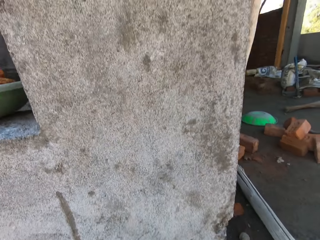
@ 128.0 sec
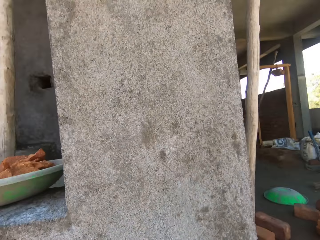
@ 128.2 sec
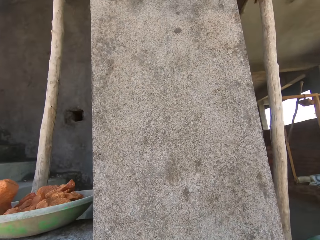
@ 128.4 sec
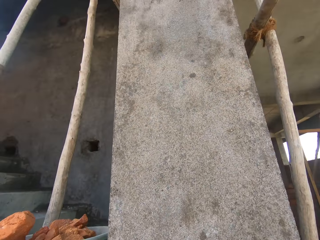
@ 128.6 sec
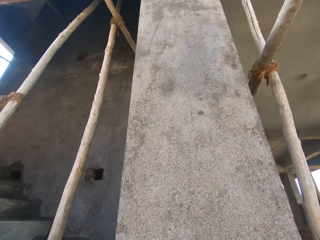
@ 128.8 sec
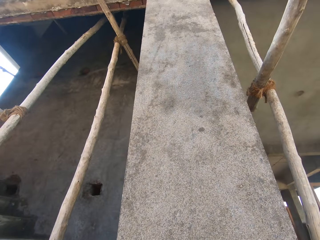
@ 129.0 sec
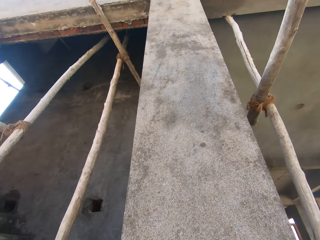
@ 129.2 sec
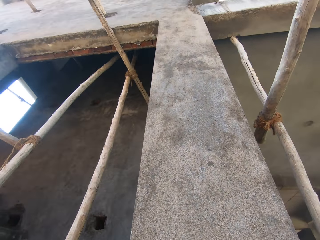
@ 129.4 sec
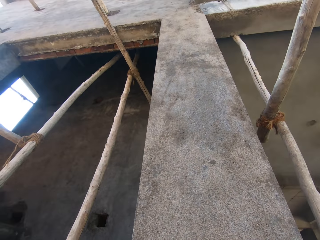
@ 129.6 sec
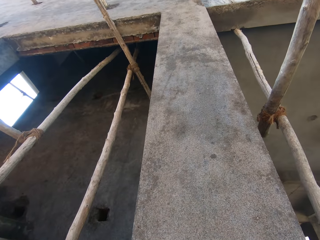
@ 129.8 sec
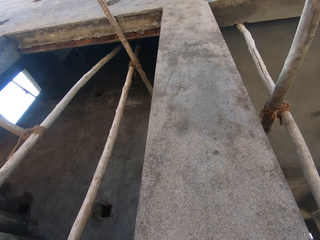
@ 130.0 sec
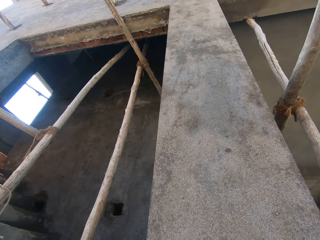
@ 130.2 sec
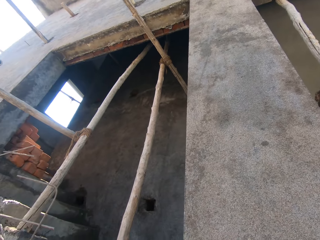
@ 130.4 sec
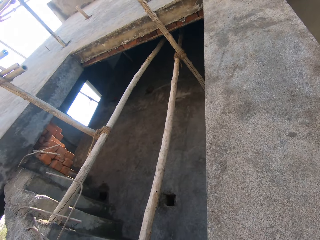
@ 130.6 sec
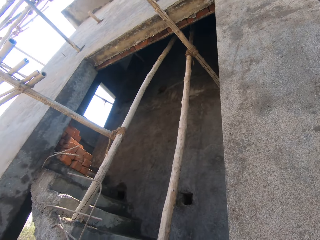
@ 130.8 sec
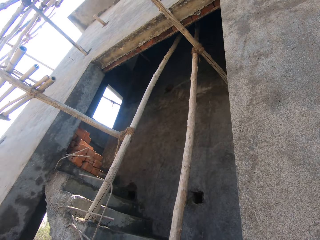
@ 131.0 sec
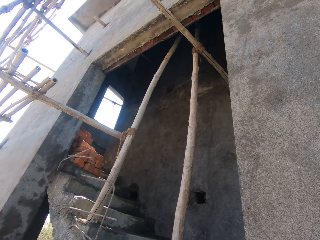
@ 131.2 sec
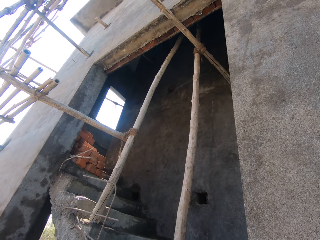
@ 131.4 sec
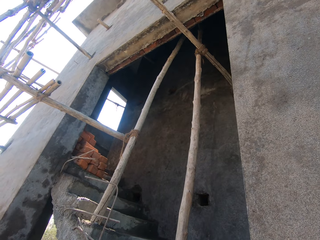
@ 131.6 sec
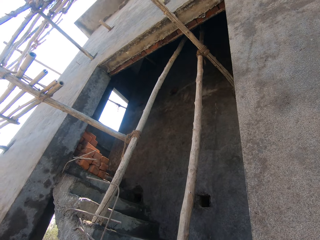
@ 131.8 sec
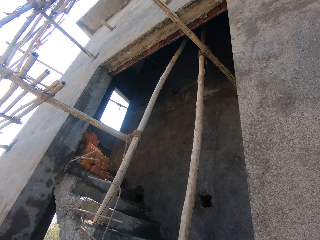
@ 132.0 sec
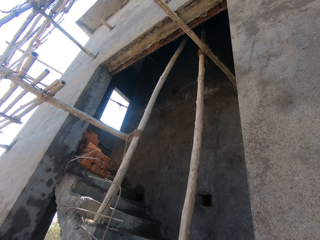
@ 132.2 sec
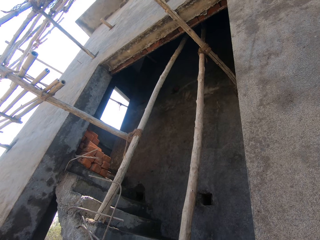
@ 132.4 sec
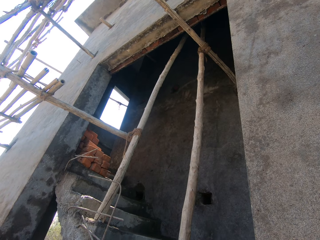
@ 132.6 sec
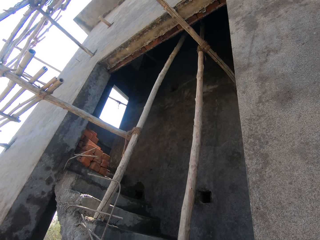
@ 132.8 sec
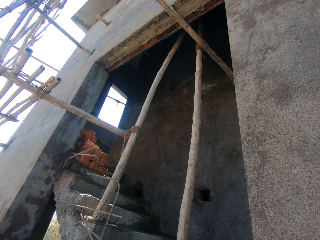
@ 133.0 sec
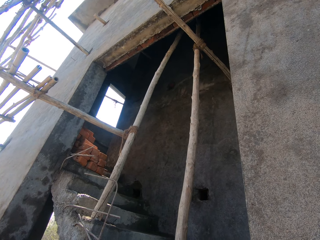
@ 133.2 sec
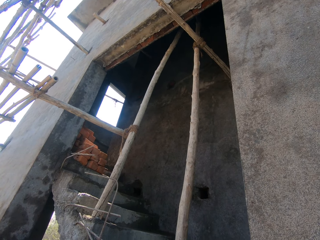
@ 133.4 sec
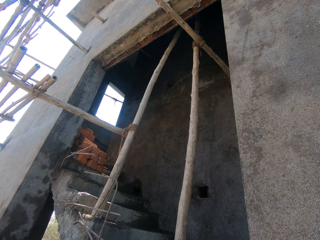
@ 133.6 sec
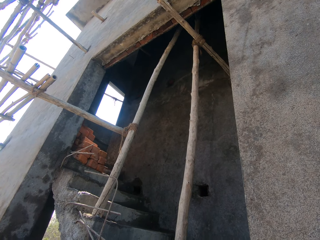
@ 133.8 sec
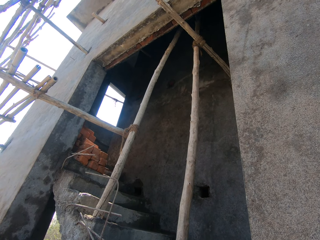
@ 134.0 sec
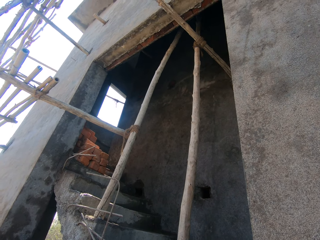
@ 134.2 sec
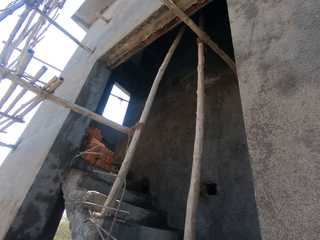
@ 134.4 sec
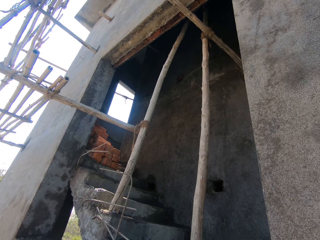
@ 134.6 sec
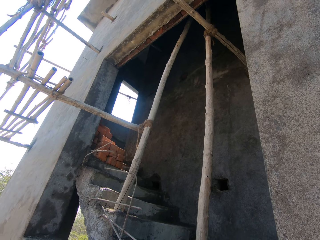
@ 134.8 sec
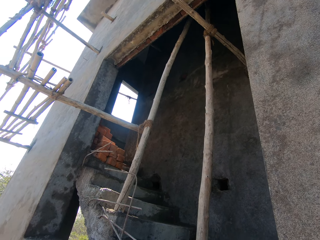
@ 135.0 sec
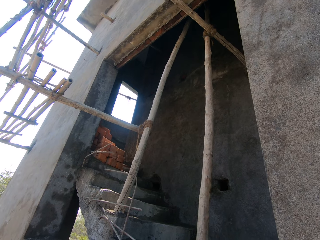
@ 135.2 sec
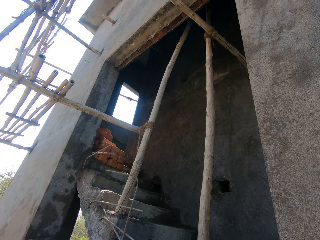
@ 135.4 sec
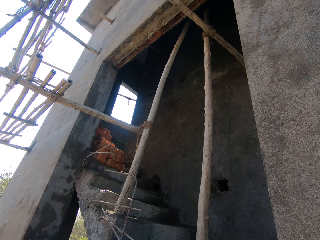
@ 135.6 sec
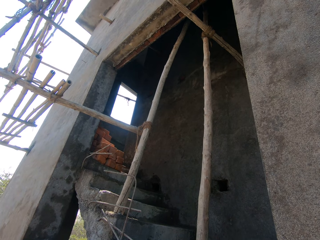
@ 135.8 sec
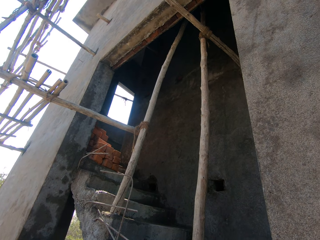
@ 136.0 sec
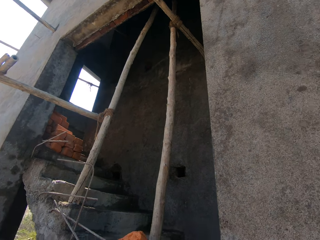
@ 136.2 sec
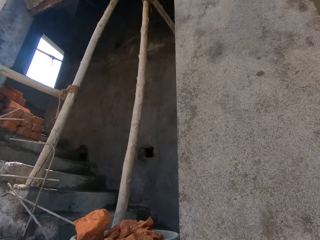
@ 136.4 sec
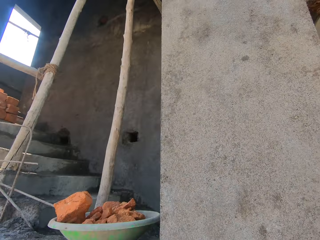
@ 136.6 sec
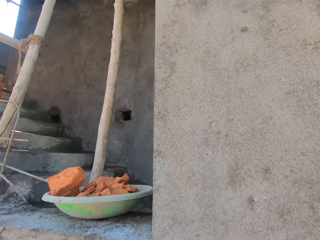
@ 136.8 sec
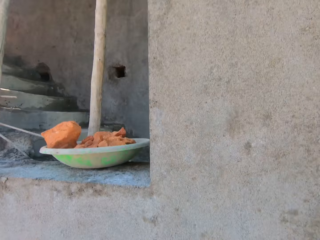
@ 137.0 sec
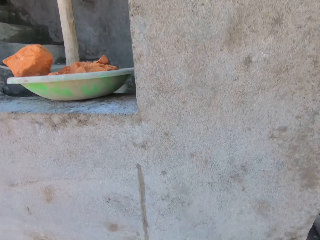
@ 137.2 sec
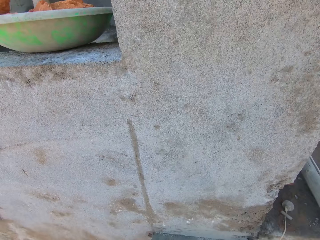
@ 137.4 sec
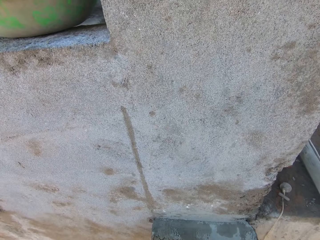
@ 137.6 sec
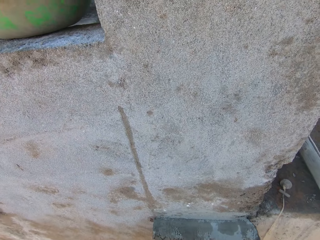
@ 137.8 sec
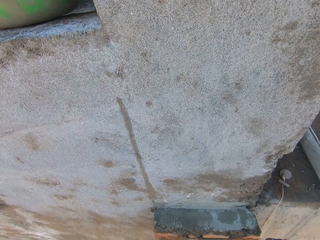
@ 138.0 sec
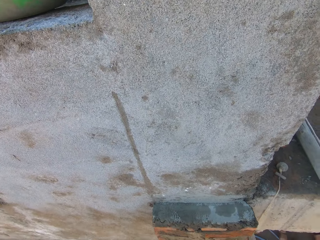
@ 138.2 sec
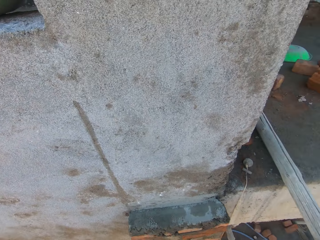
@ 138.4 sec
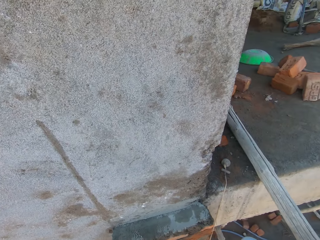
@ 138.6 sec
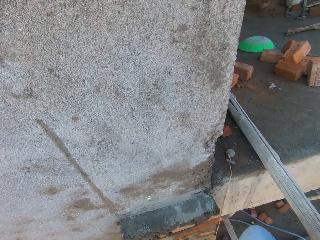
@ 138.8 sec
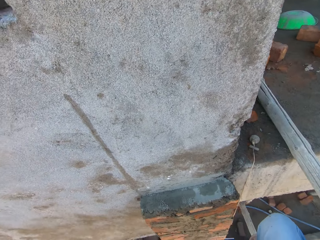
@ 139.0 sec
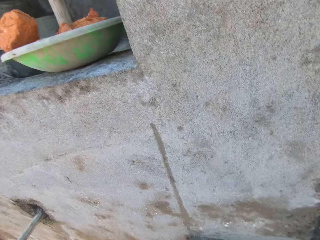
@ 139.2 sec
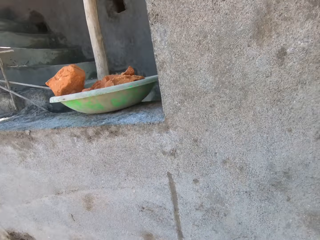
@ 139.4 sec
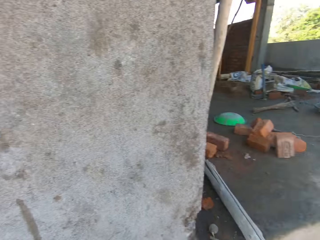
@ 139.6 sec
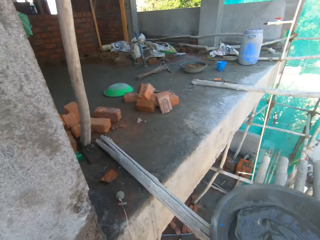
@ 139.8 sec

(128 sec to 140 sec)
The camera wearer looks around.

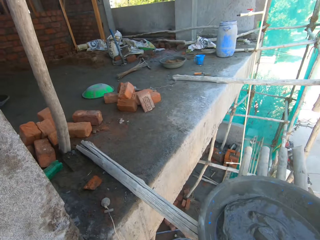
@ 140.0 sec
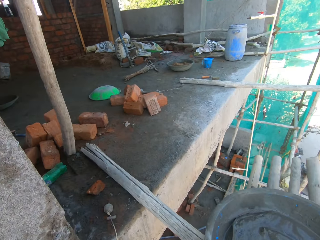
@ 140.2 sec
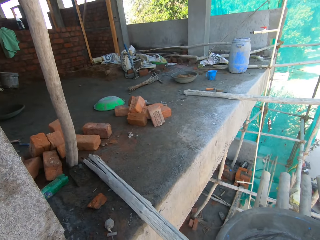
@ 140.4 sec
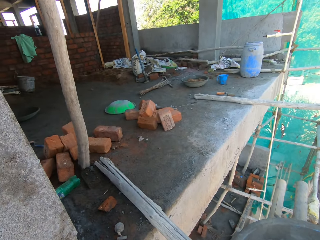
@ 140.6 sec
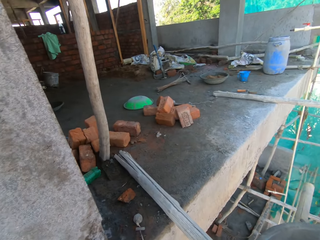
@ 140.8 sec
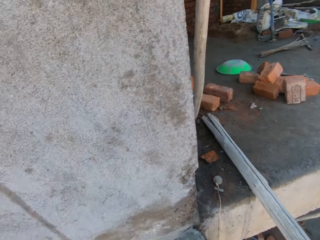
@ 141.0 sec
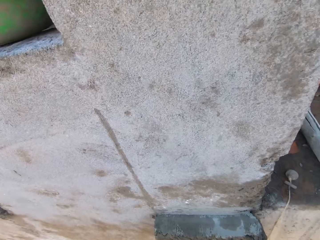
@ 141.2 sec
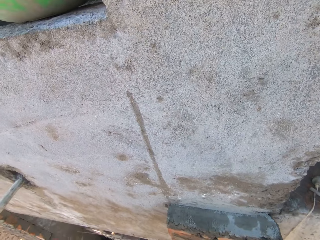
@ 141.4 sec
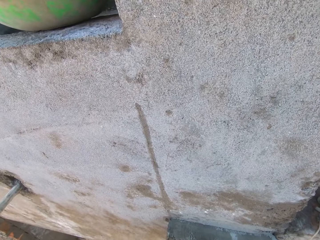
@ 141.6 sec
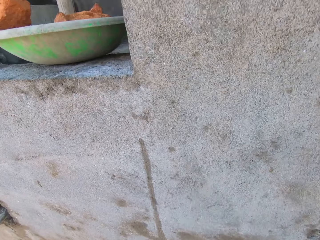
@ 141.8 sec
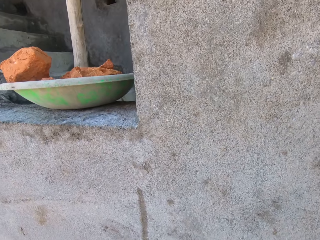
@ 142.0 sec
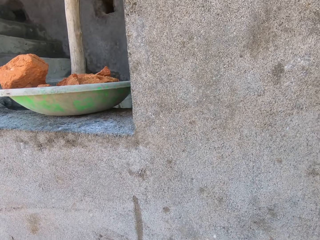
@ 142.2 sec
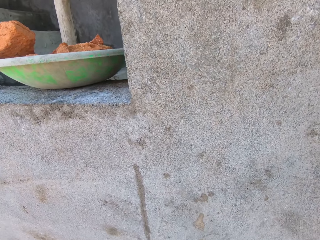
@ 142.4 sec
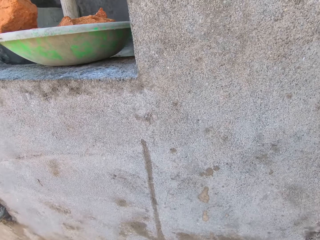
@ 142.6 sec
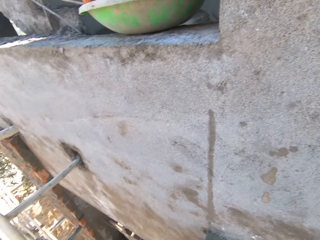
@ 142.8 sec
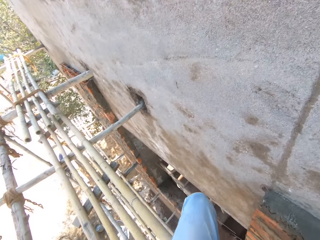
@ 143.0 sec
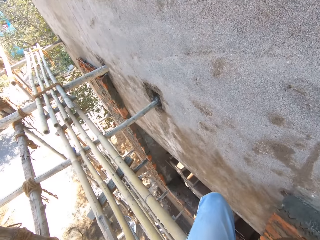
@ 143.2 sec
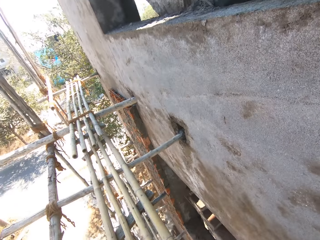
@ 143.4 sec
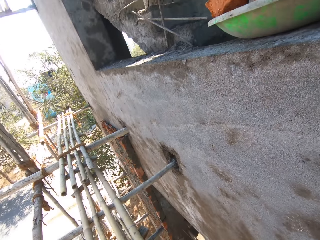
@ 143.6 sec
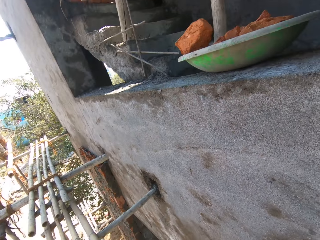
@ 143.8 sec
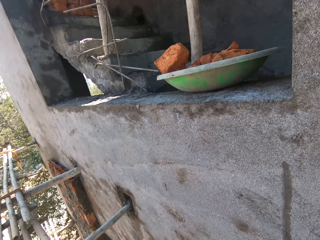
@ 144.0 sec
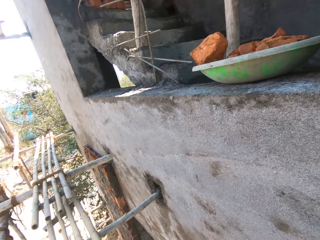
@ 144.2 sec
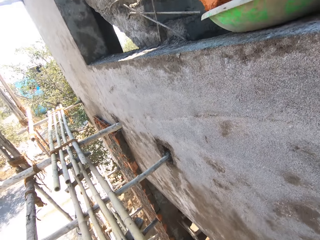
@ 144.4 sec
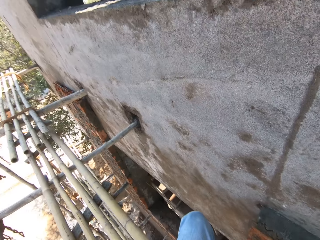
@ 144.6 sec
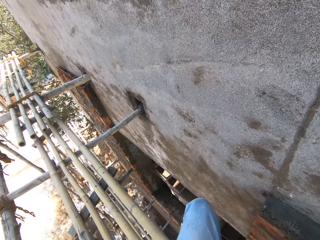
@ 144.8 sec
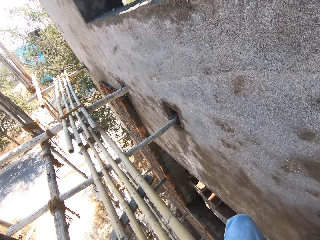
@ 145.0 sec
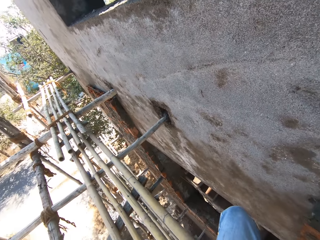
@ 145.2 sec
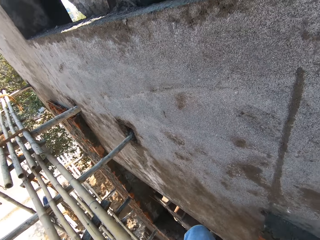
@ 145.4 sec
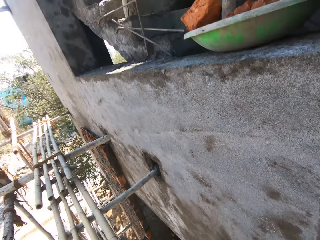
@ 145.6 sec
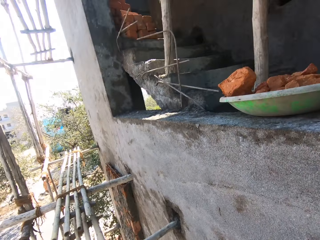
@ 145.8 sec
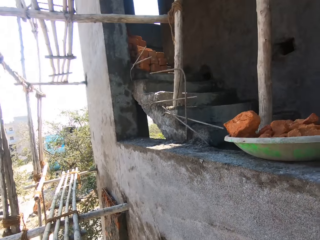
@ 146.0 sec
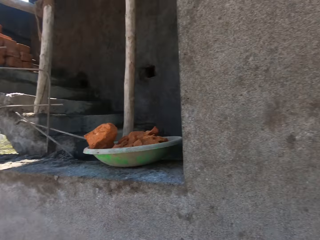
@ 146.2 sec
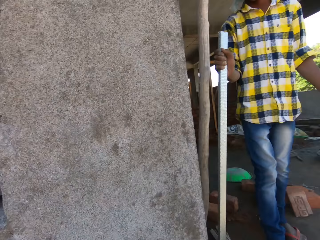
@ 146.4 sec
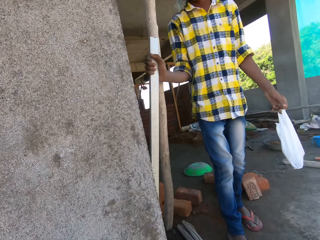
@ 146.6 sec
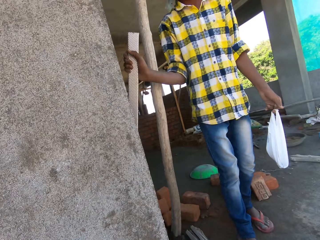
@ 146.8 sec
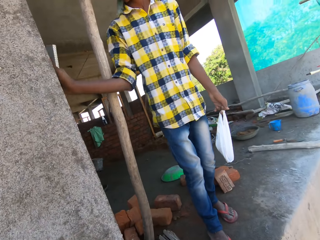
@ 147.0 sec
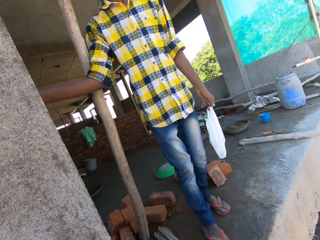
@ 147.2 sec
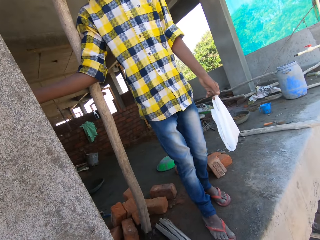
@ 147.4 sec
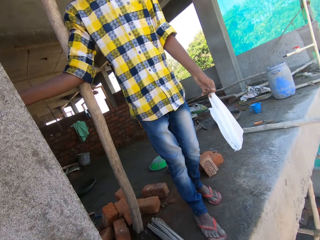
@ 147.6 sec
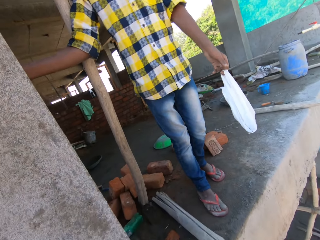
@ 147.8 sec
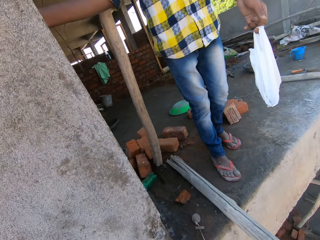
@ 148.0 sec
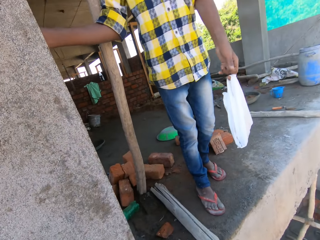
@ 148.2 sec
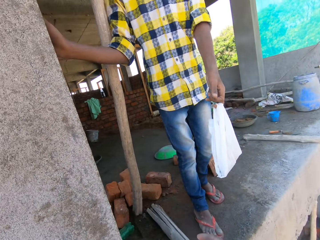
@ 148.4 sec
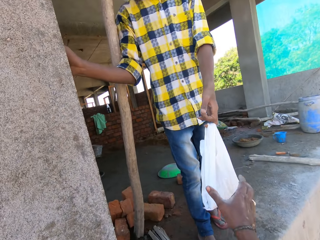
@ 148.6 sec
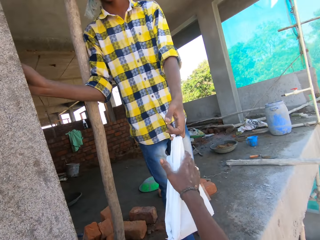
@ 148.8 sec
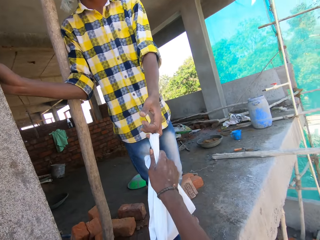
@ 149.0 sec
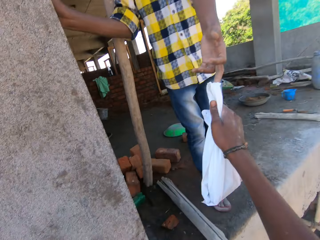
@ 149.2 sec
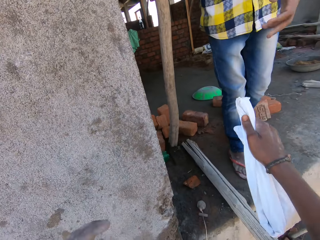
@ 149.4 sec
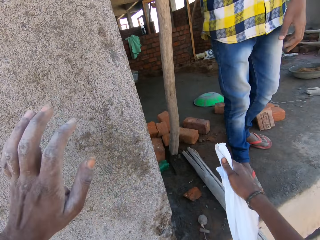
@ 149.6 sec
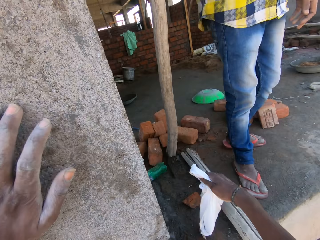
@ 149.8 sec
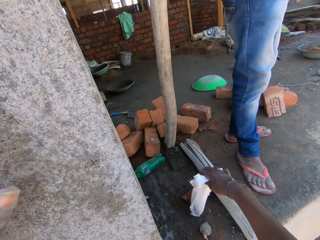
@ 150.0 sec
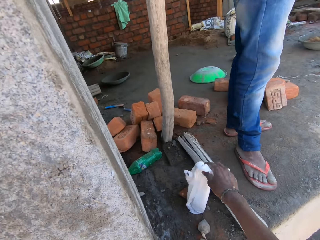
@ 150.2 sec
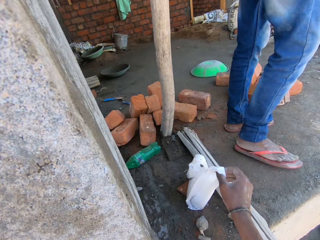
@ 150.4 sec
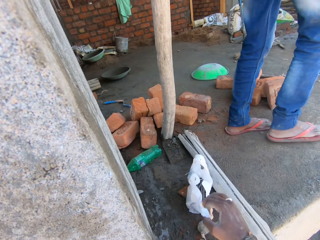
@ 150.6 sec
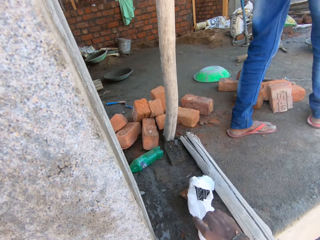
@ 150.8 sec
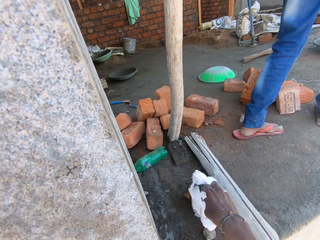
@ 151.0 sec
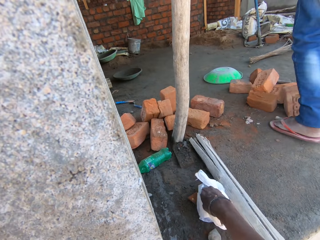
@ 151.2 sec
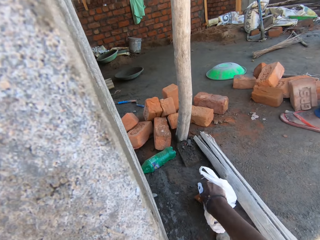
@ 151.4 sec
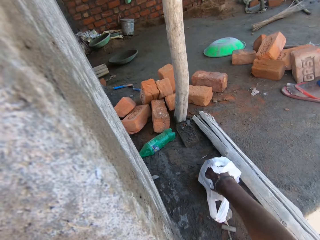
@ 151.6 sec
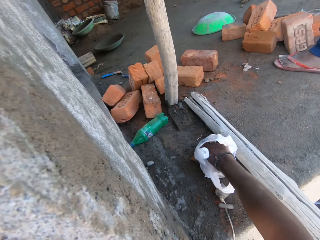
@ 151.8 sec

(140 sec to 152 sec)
A man holds a metal rod with his right hand, holds a polybag with his left hand, and places the metal rod on the concrete wall with his right hand. The camera wearer converses with the man. He collects the polybag from the man's left hand with his right hand. He places his left hand on the concrete wall. He drops the polybag on the floor with his right hand. He picks some nails from the polybag with his right hand.
